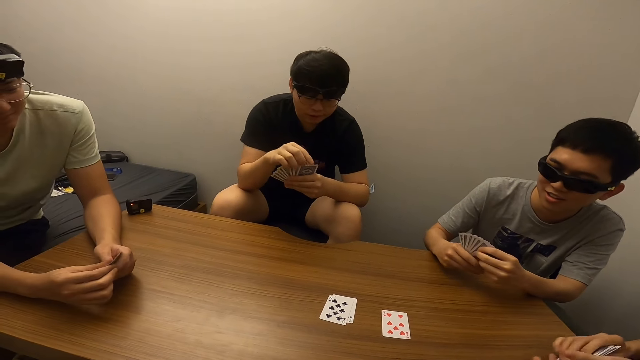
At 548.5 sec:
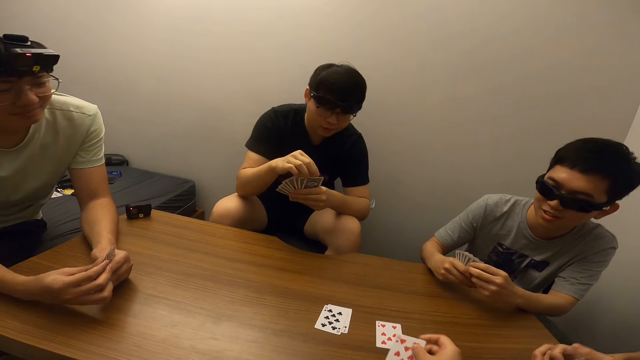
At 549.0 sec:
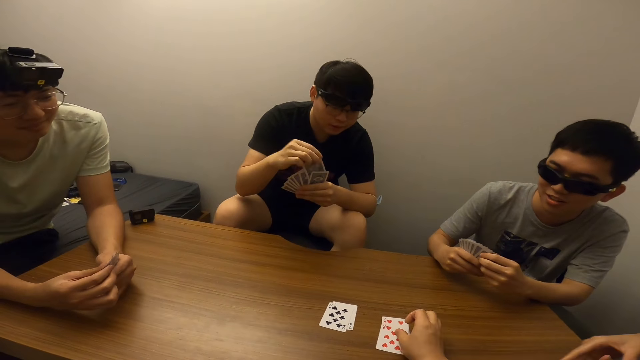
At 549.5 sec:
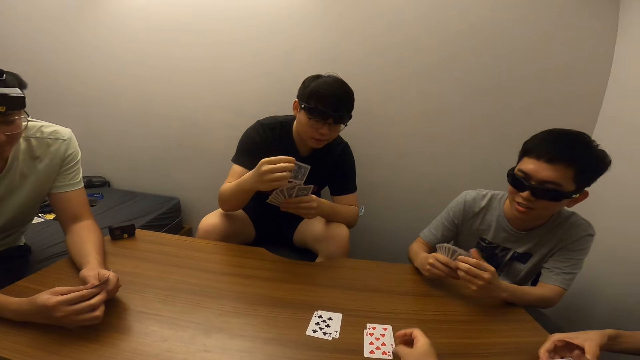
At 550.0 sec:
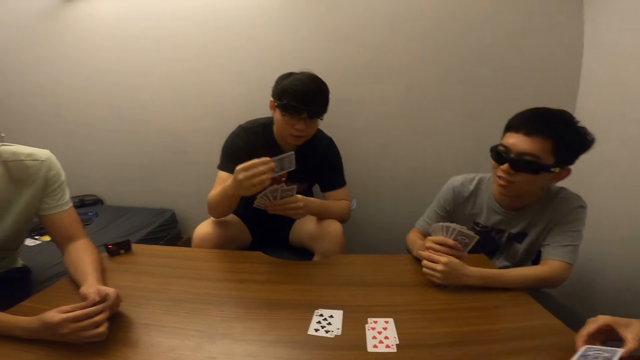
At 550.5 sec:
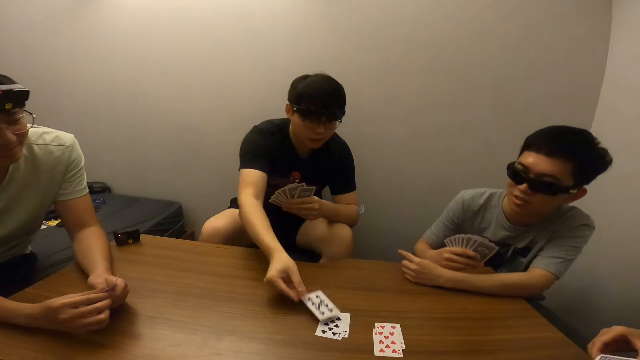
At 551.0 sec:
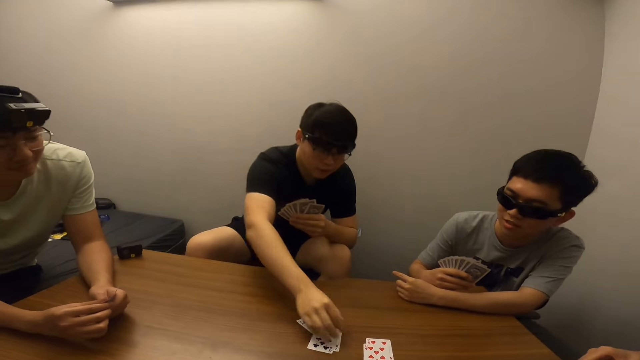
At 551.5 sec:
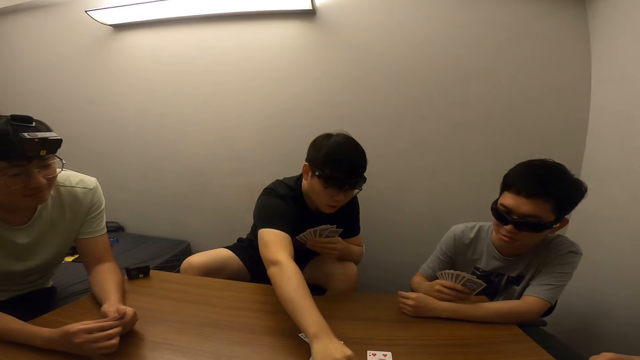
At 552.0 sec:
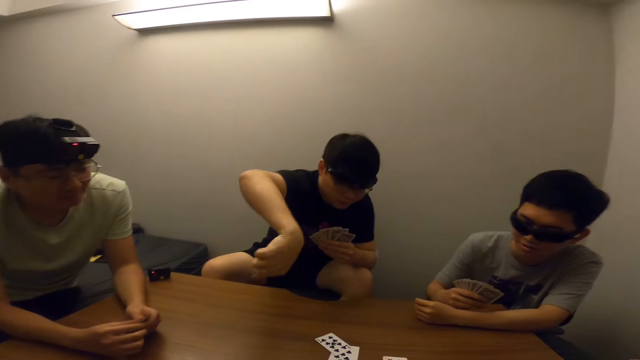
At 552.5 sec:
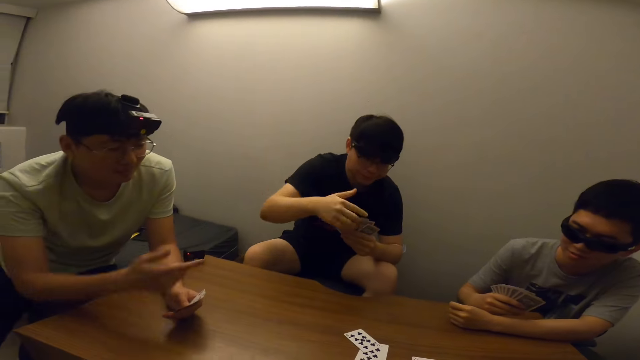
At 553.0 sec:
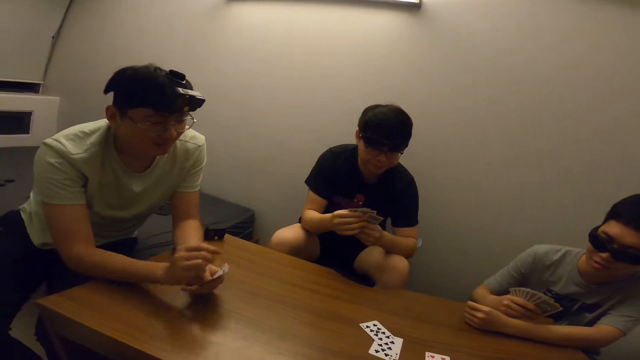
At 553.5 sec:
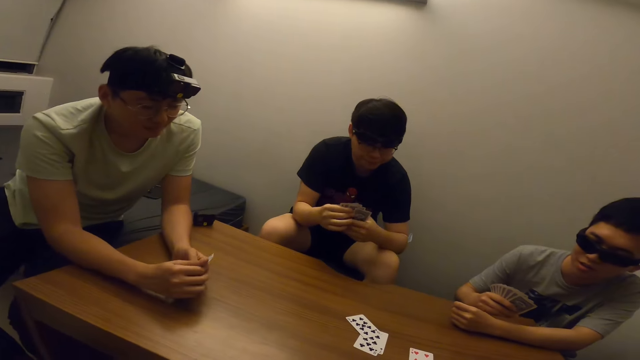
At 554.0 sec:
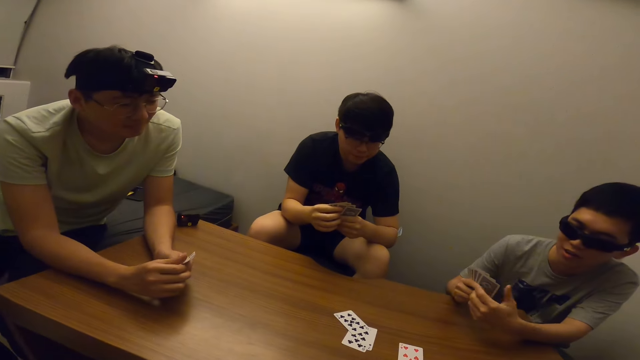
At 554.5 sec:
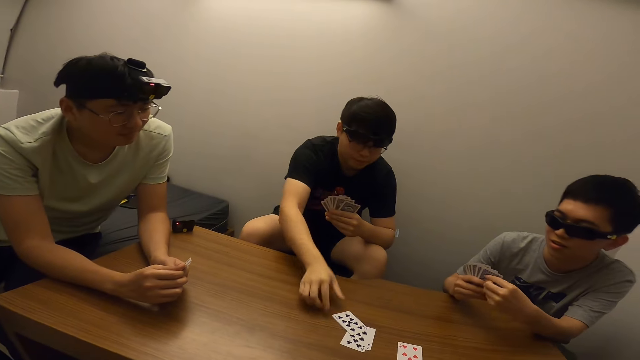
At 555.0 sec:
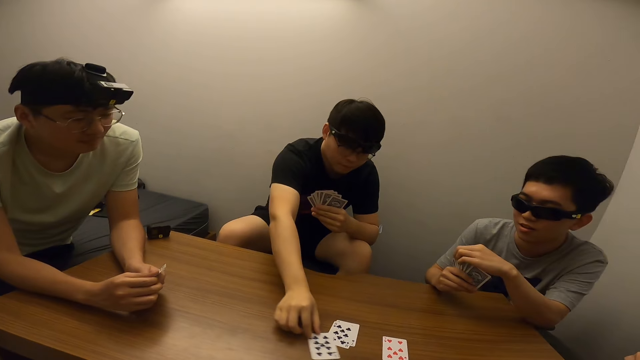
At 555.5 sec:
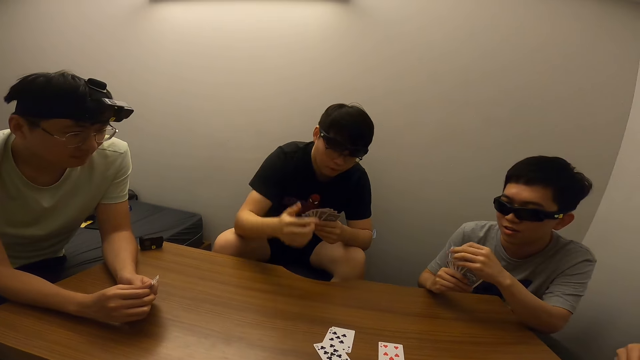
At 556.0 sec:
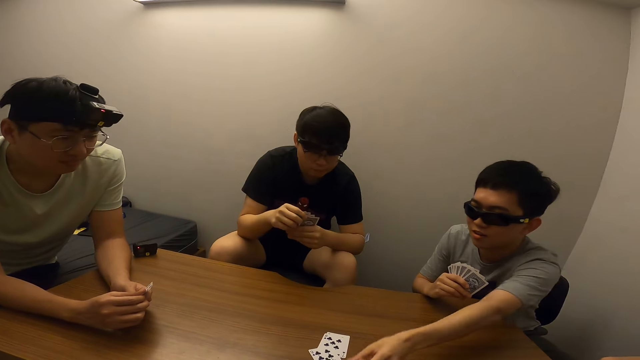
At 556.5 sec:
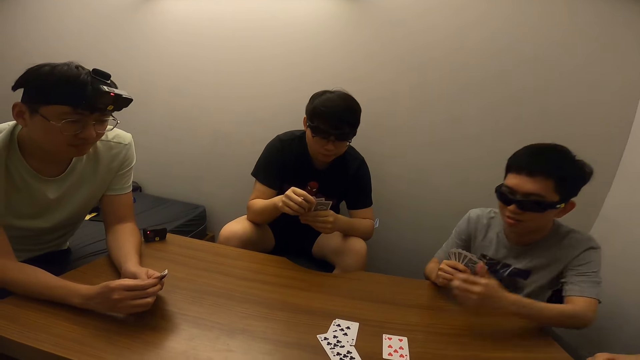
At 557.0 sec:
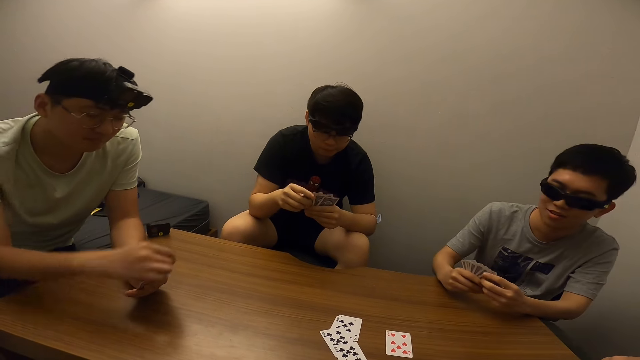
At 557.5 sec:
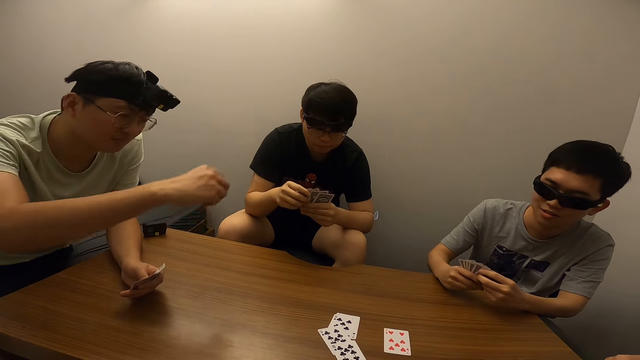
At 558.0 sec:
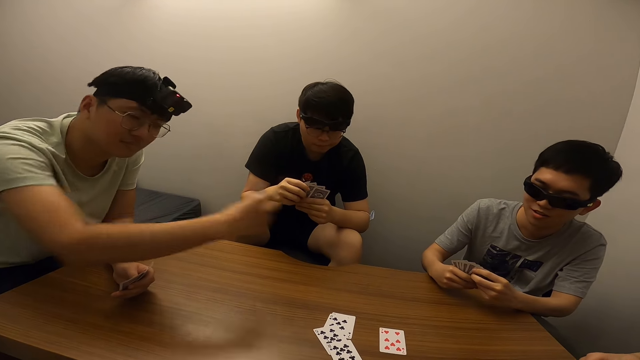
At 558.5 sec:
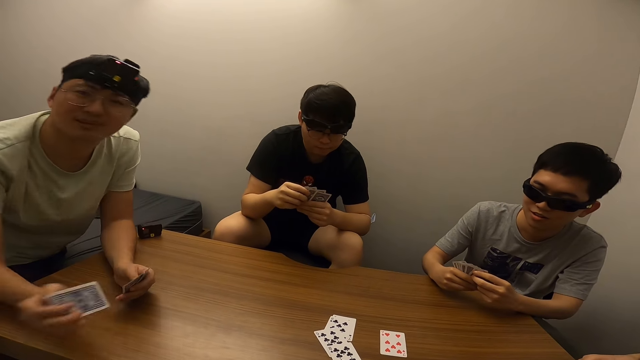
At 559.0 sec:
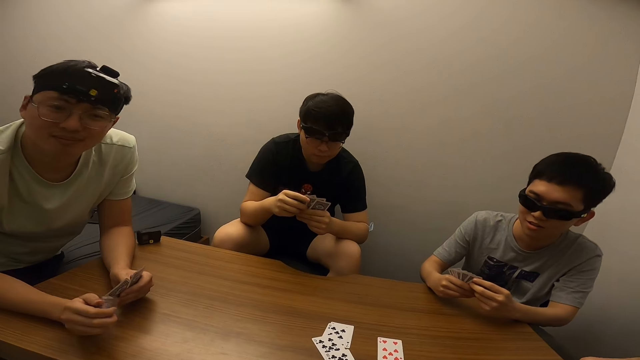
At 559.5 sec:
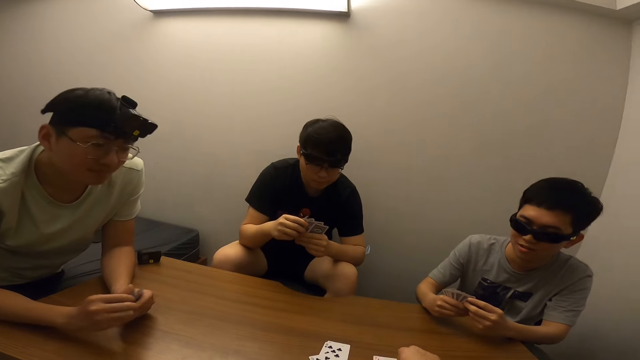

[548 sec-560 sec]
The camera wearer places the card in his right hand on the table. A man interacts with another man. The first man interacts with a third man. The third man places the card in his right hand on the table, touches the card on the table with his right hand, and moves the card on the table with his right hand. The second man drops the card on the table with his left hand. A man plays.

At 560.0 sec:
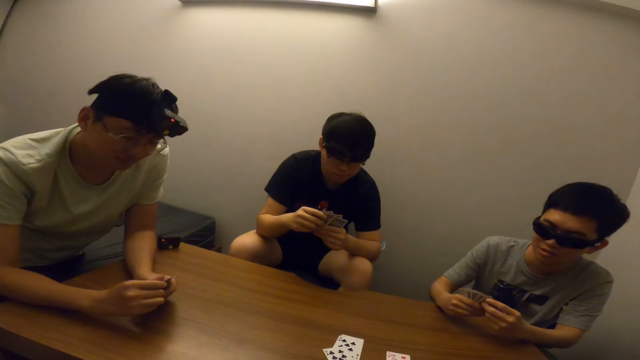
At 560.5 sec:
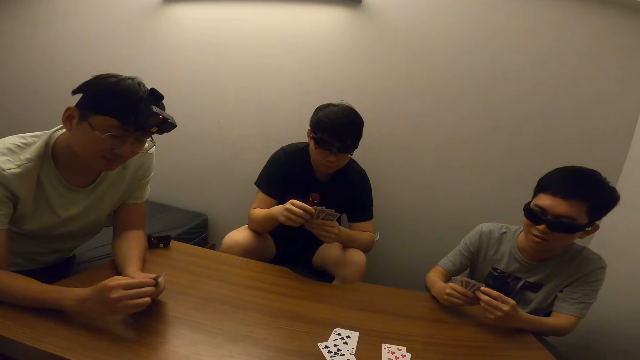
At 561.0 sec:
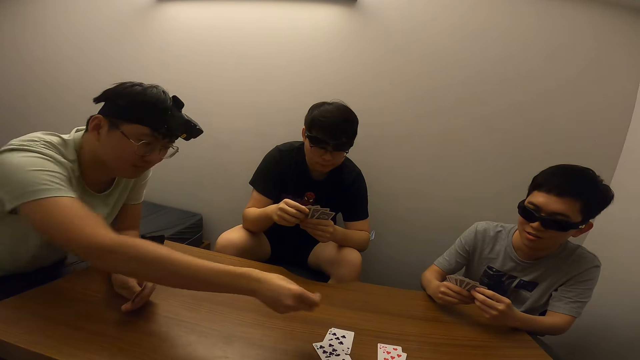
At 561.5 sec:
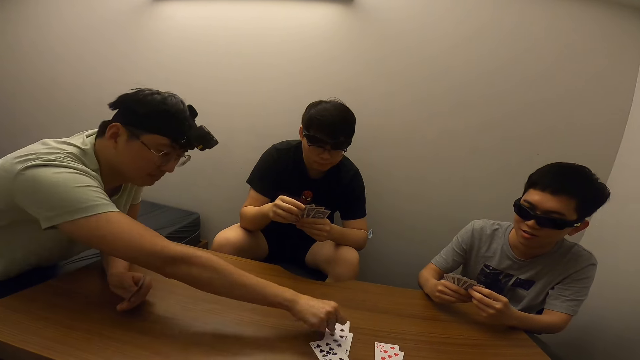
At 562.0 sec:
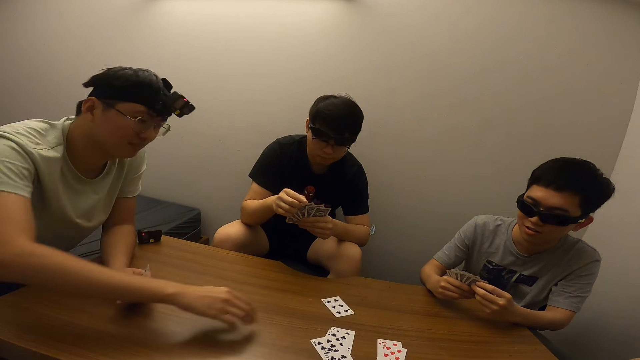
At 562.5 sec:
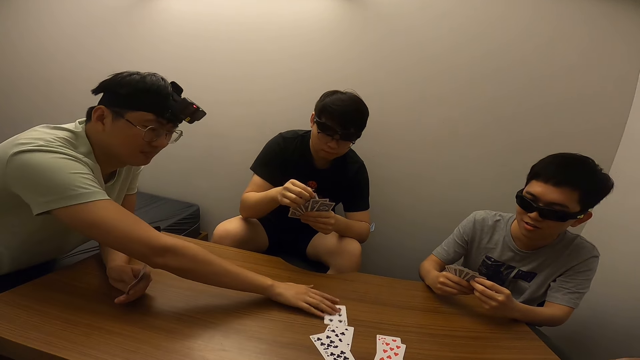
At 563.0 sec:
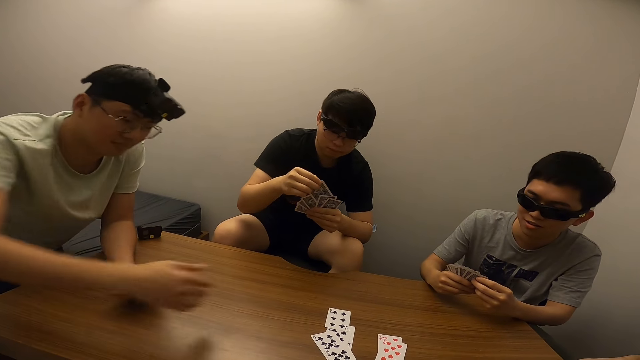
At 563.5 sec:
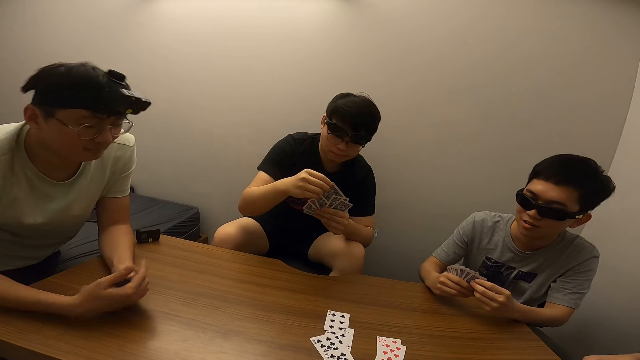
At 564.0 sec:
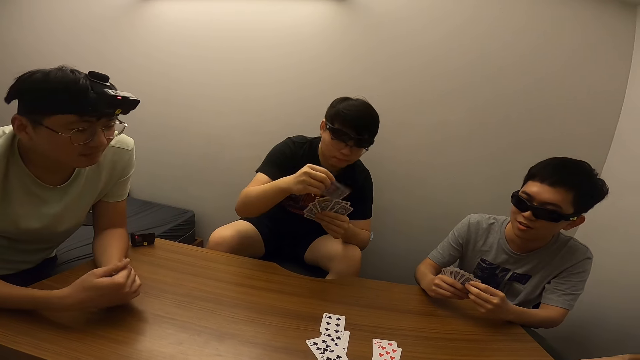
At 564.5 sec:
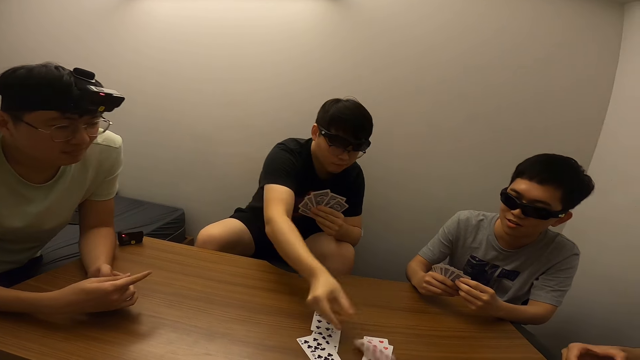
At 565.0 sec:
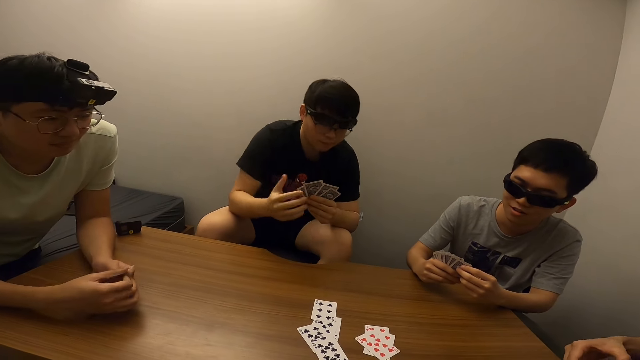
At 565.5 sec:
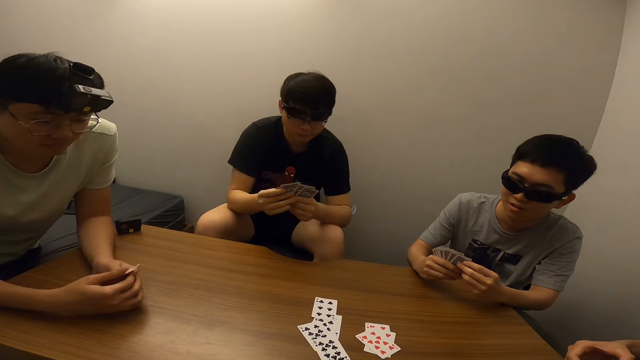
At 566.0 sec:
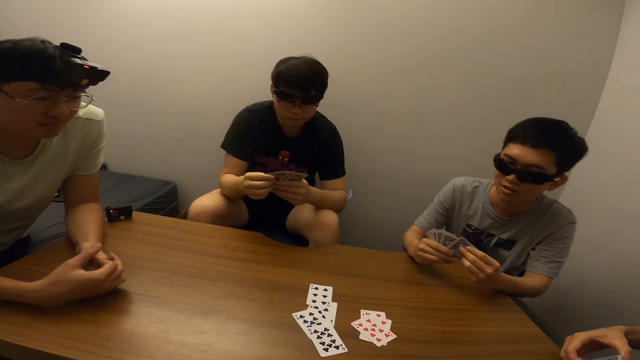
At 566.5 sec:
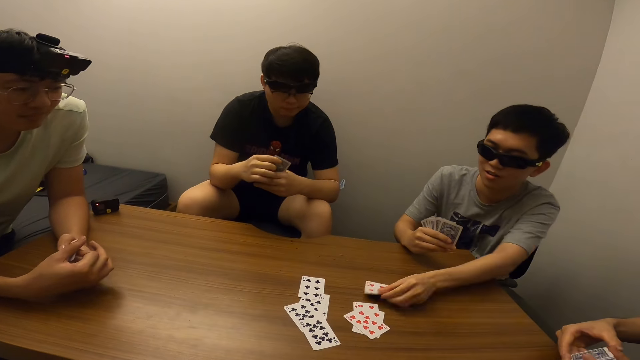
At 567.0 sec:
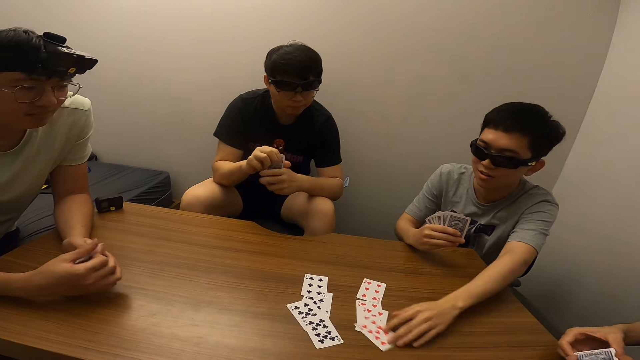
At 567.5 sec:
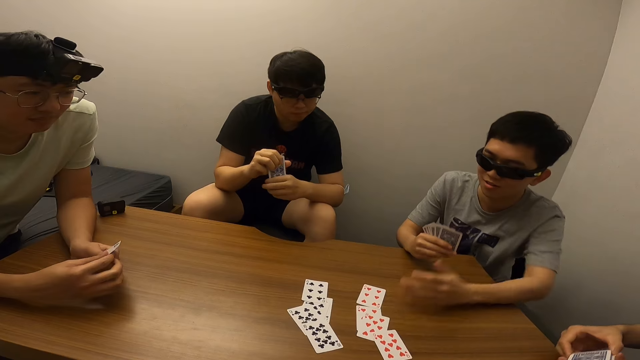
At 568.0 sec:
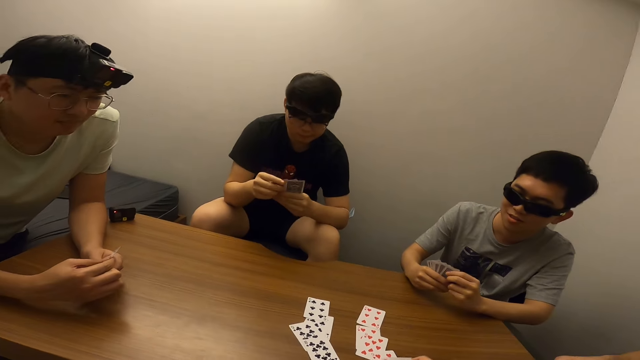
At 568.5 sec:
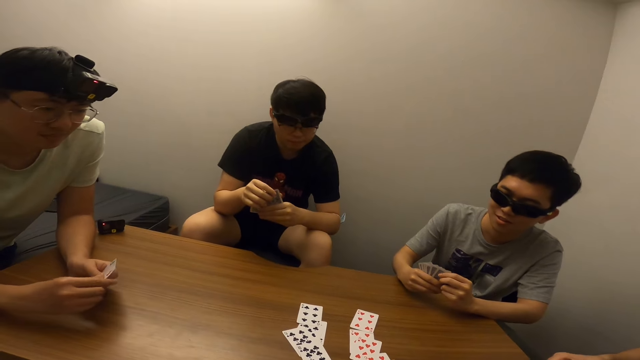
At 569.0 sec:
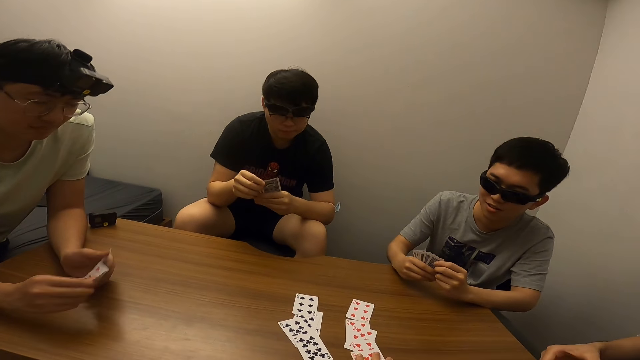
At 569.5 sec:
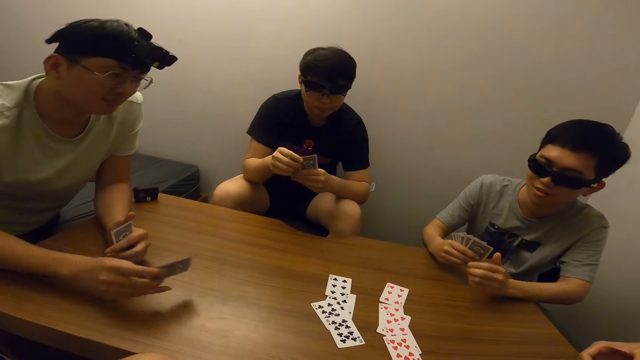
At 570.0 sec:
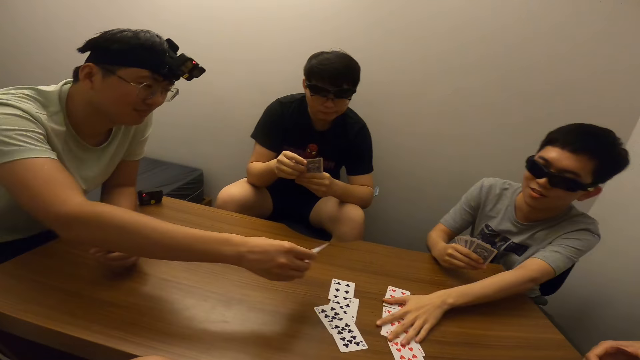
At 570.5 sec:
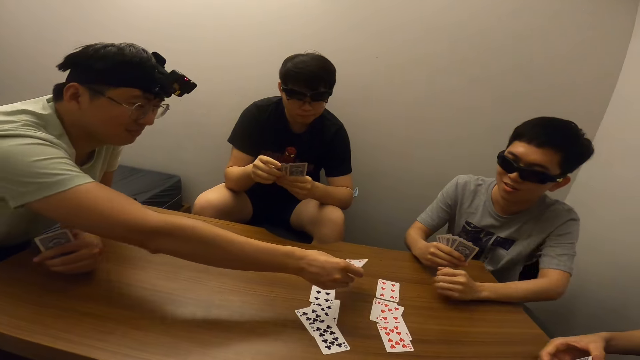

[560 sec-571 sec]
A man drops cards on the table with his right hand. Another man drops the card on the table with his right hand. A third man drops the card on the table with his right hand.
